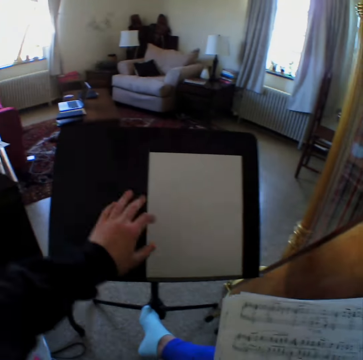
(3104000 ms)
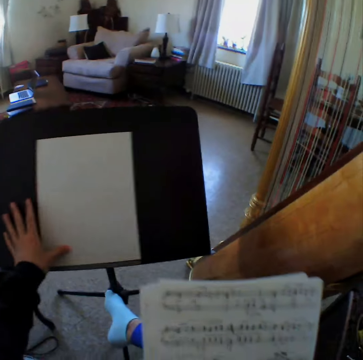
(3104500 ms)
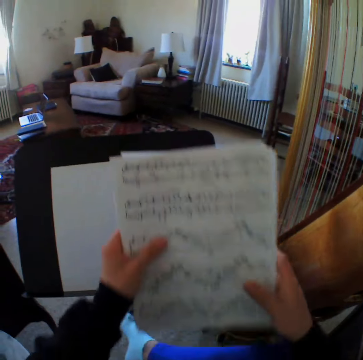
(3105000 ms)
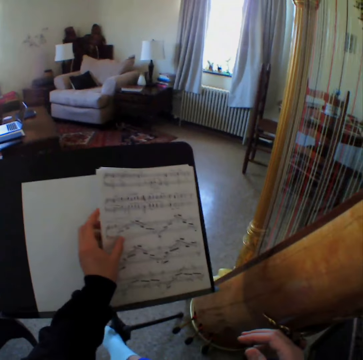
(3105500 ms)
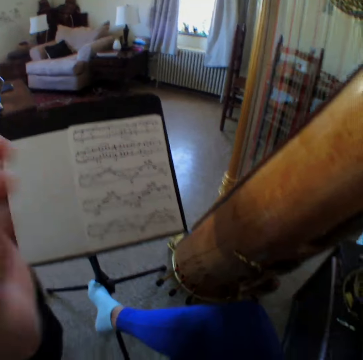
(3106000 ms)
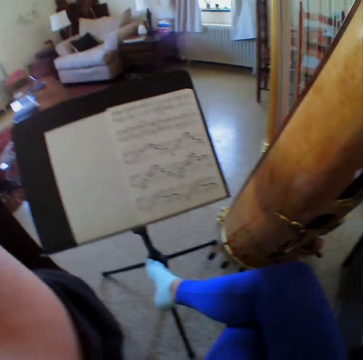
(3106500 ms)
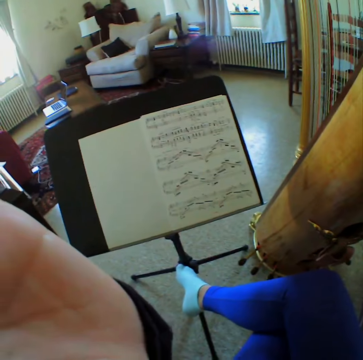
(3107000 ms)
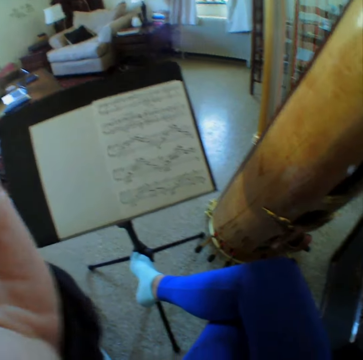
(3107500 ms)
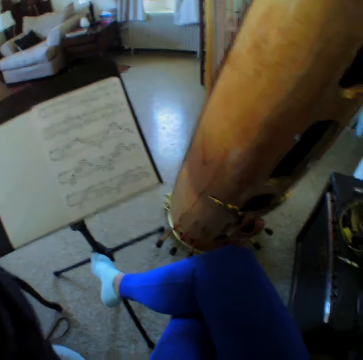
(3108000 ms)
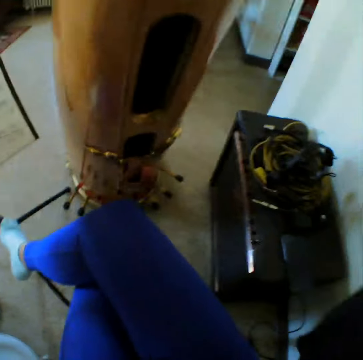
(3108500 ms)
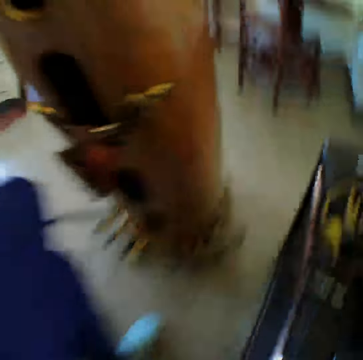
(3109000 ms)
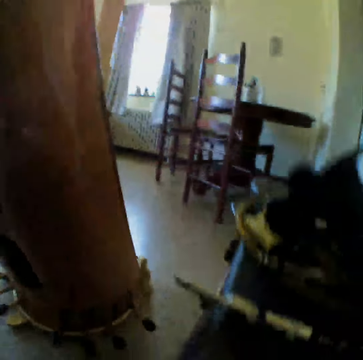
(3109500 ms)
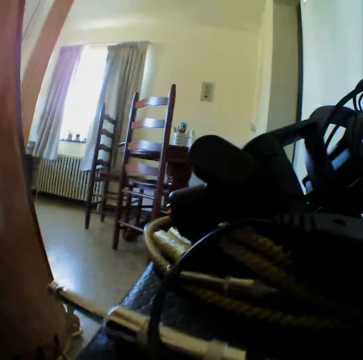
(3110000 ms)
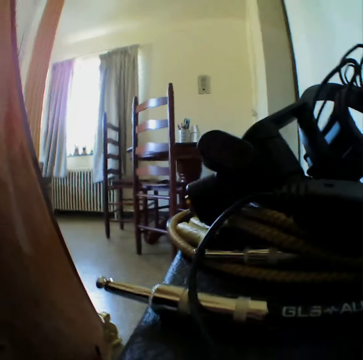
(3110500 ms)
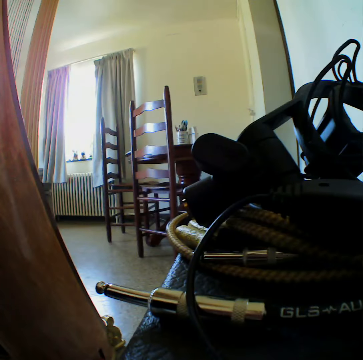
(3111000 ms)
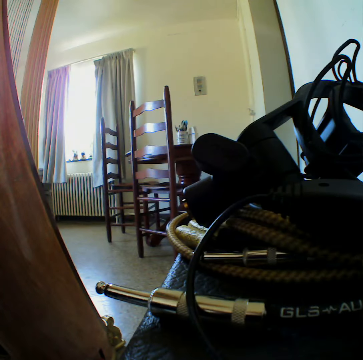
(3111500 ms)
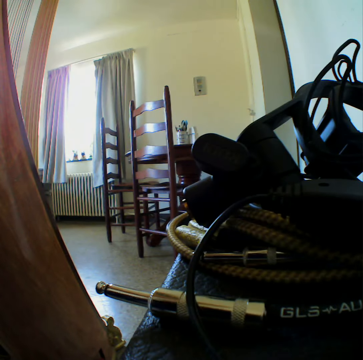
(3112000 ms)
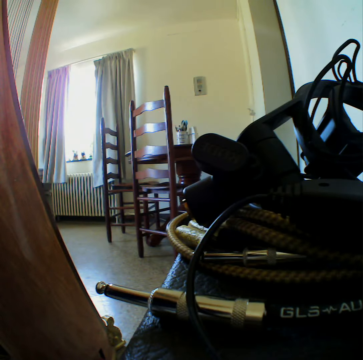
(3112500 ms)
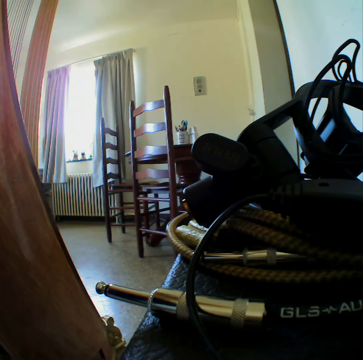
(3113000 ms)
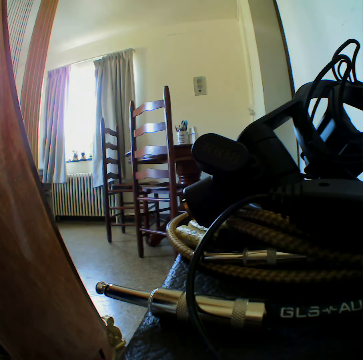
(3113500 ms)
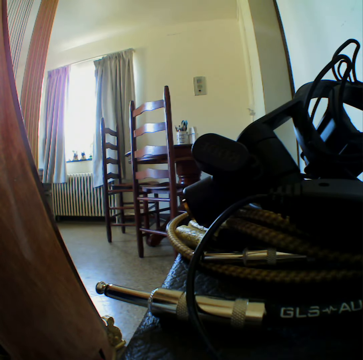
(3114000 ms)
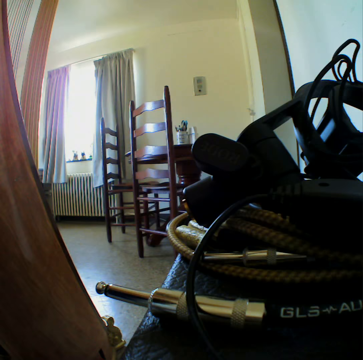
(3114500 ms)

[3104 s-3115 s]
The camera wearer adjusts the position of the music note on the music stand with her left hand. She passes the music notes from her right hand to her left hand and places the music notes on the music stand with her left hand. She drops the camera on a table with both hands. She removes the camera on the head. She puts the camera on the table.

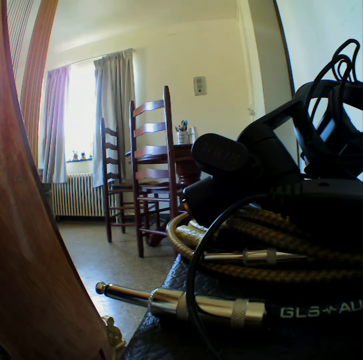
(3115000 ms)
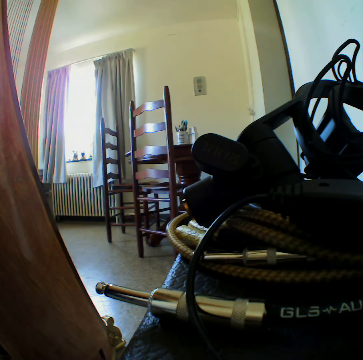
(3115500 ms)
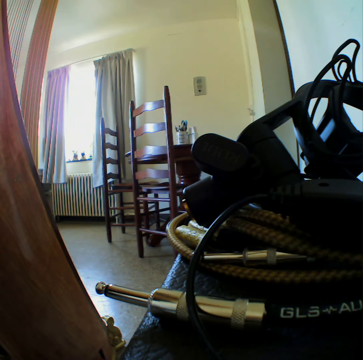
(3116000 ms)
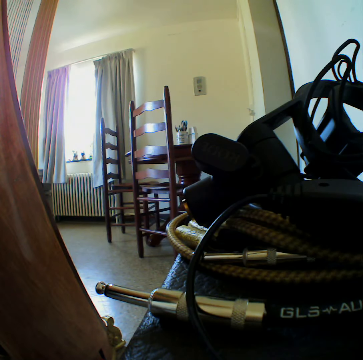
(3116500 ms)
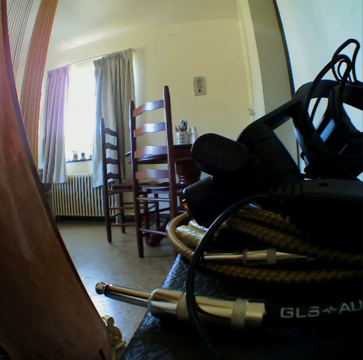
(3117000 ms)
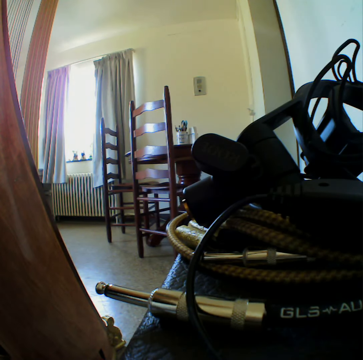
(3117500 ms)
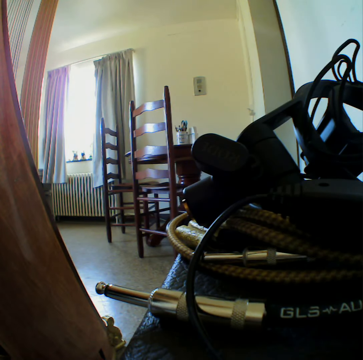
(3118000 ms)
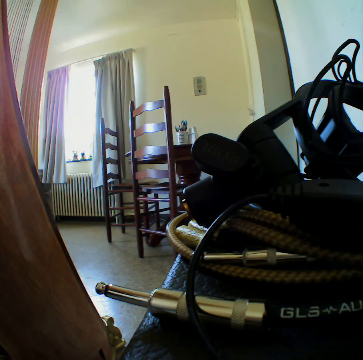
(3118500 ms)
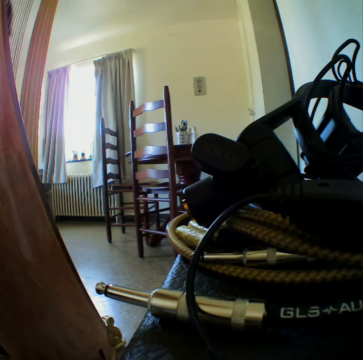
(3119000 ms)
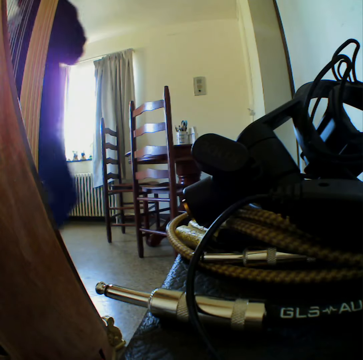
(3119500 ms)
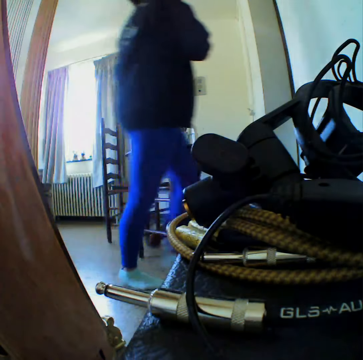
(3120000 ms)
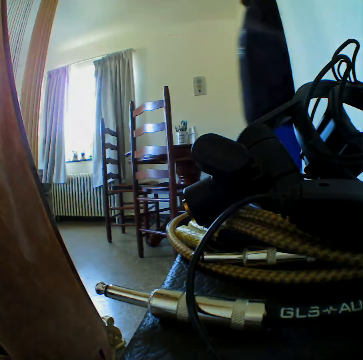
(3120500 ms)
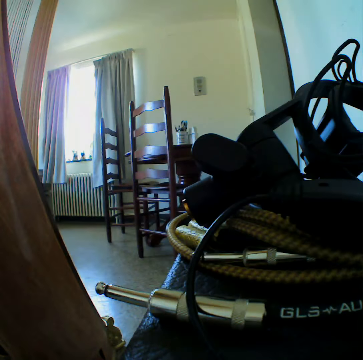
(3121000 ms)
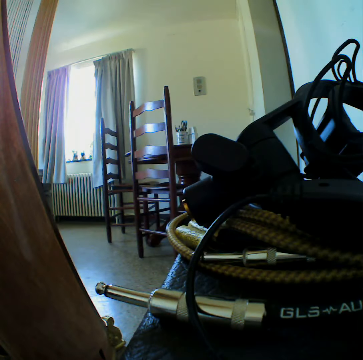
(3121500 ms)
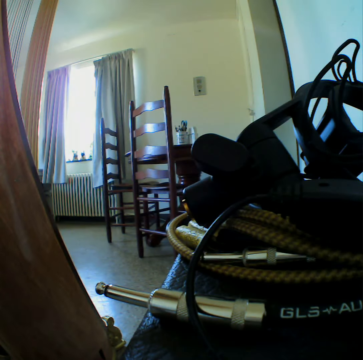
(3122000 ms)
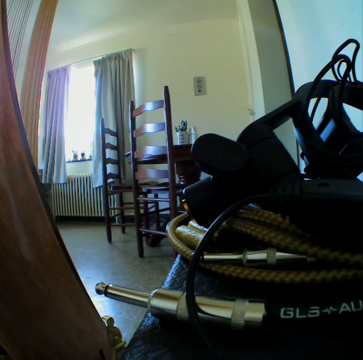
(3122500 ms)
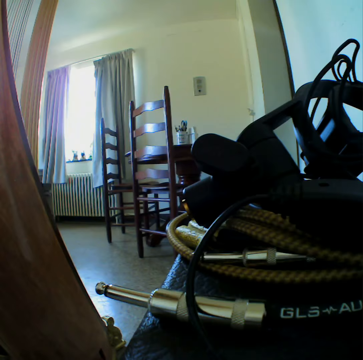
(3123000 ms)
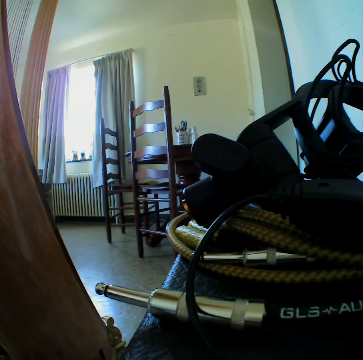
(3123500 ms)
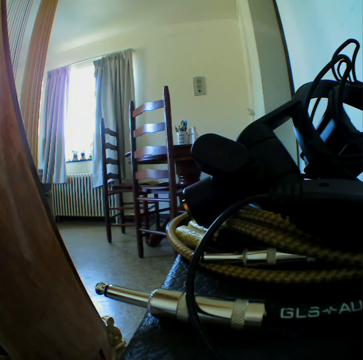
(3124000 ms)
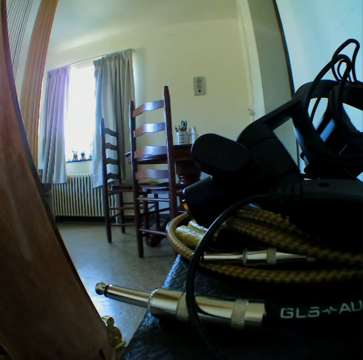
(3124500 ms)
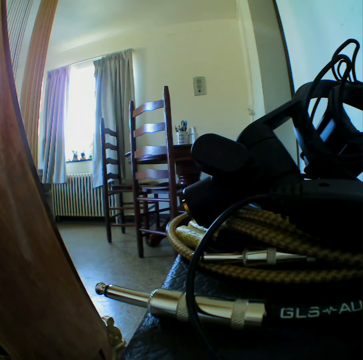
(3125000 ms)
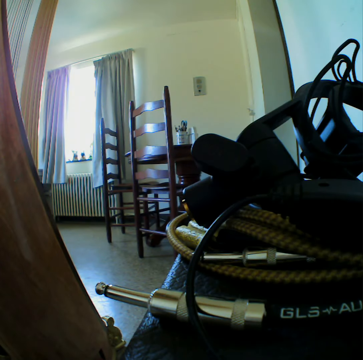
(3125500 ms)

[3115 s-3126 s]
The camera wearer walks in a room. They walk past the camera placed on the table.

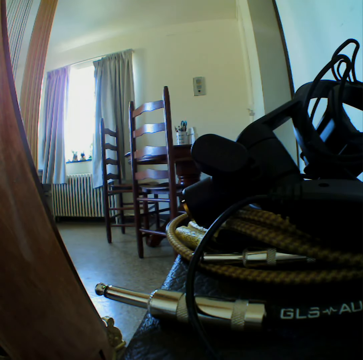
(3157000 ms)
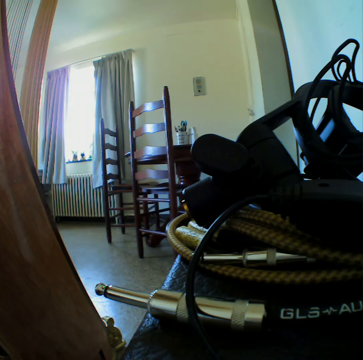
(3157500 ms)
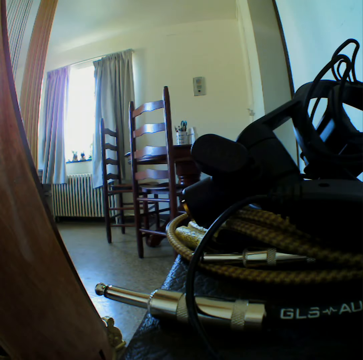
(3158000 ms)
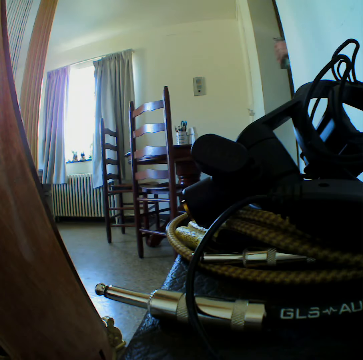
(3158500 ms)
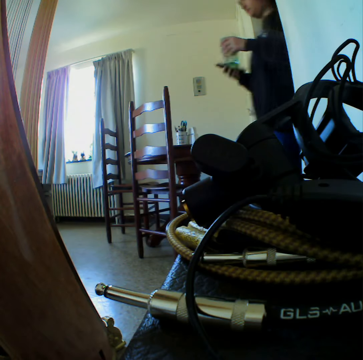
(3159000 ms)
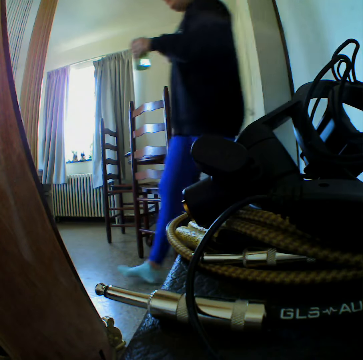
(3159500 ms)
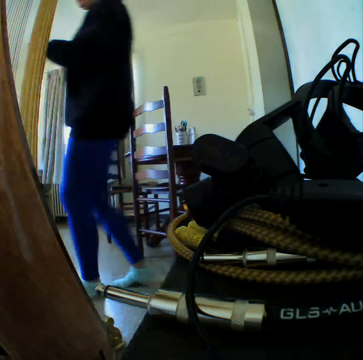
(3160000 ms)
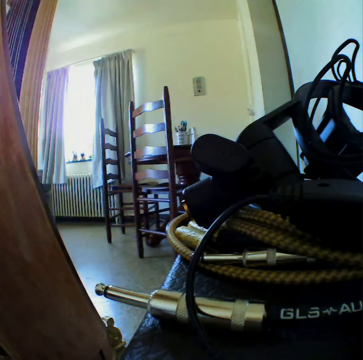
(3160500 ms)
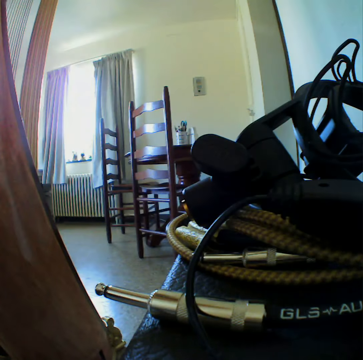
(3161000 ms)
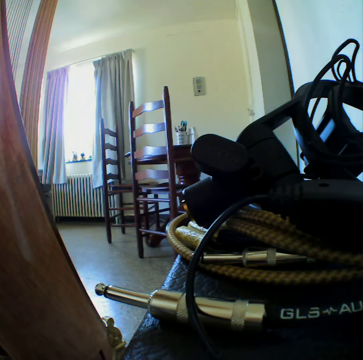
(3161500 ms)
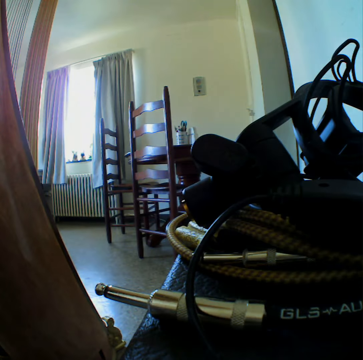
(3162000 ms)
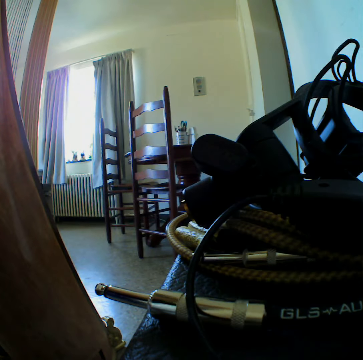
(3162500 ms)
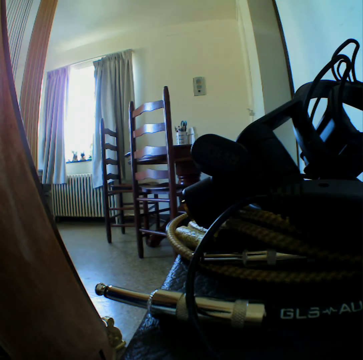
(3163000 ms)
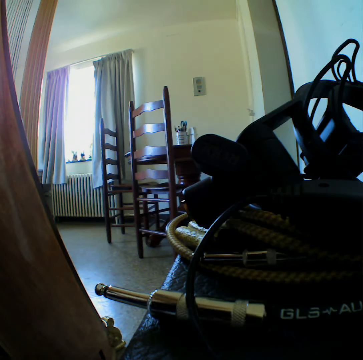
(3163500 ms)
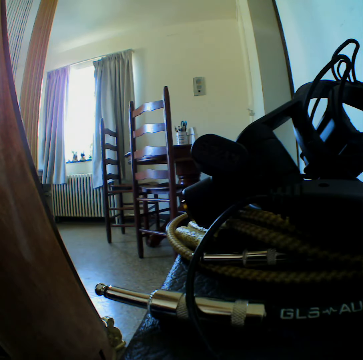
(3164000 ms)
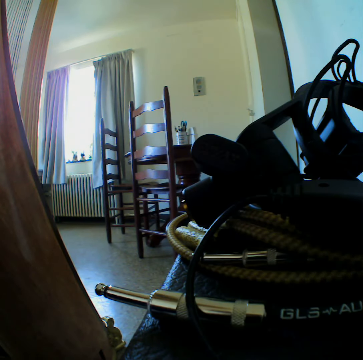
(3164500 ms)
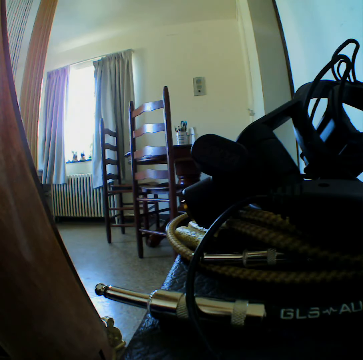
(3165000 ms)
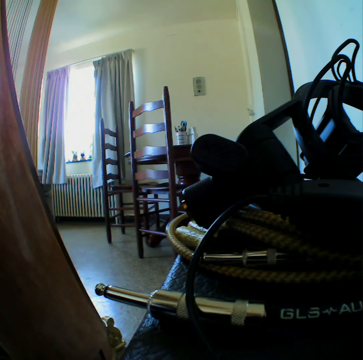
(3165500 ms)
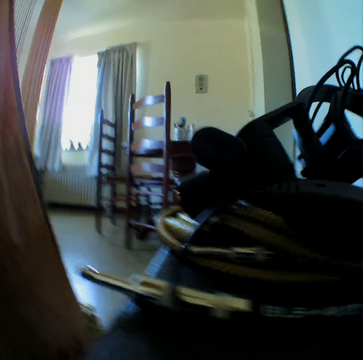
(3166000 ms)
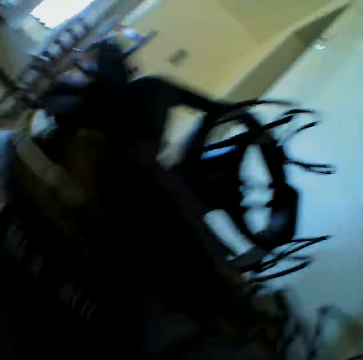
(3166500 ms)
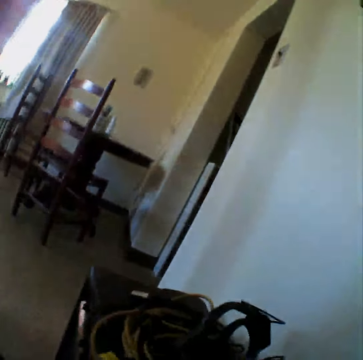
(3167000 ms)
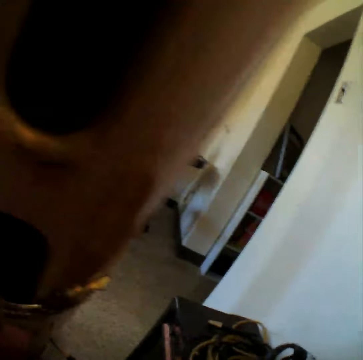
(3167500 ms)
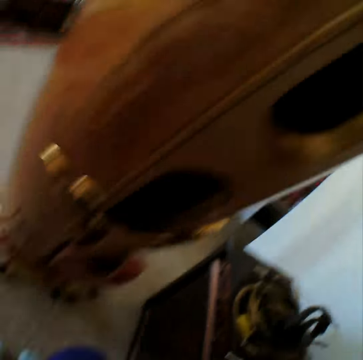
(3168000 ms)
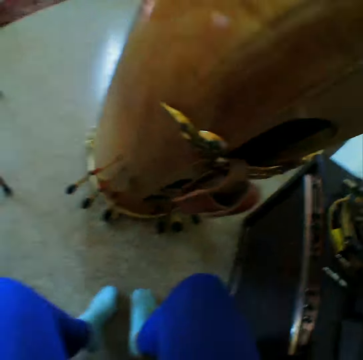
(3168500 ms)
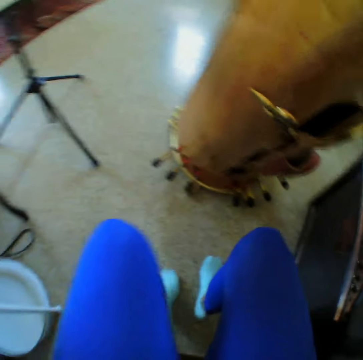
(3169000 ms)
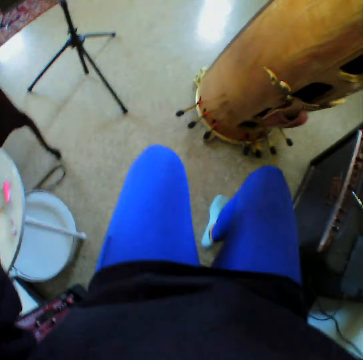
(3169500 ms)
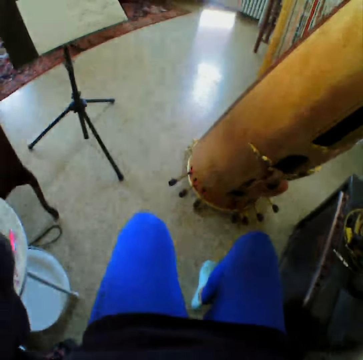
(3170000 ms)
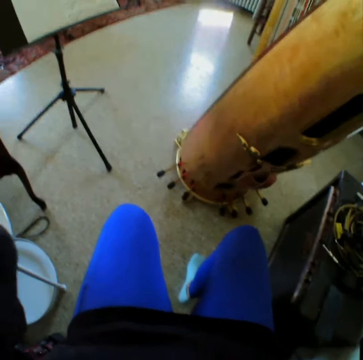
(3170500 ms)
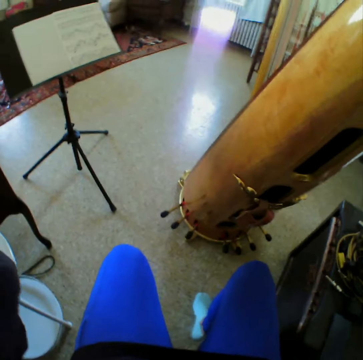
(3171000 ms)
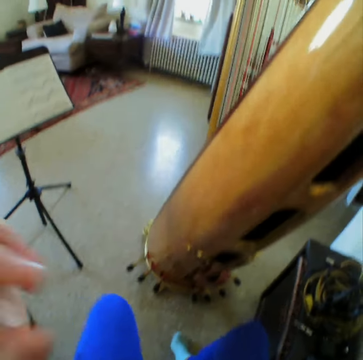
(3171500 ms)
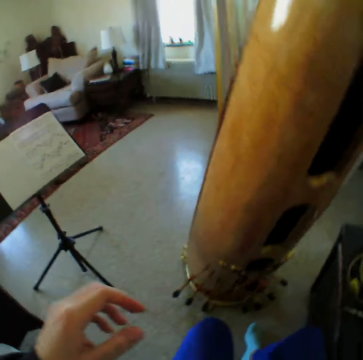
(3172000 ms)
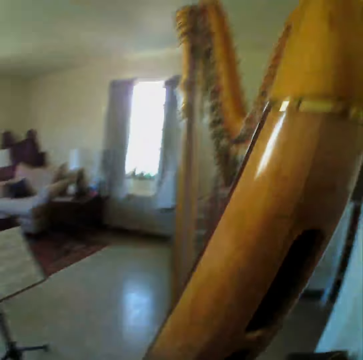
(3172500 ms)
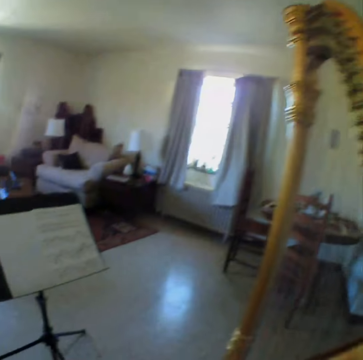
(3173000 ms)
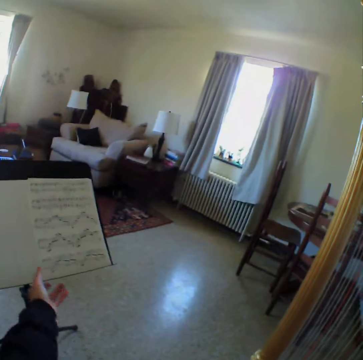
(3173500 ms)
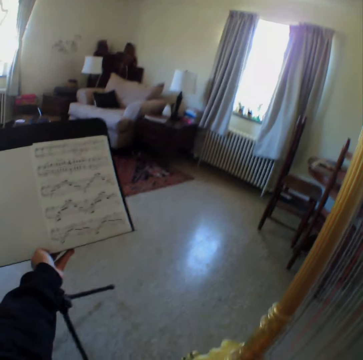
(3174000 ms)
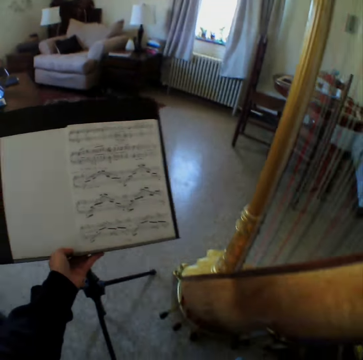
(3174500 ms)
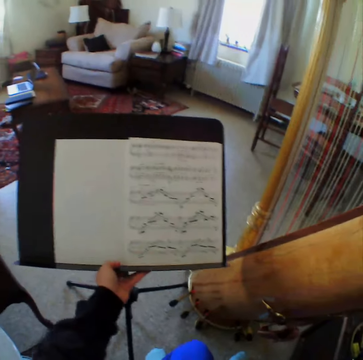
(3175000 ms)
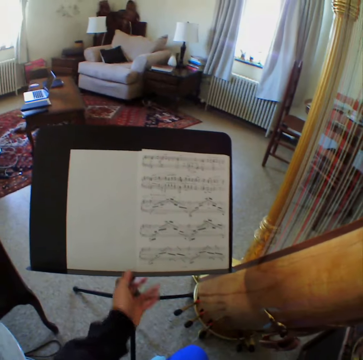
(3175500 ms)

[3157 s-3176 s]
The camera wearer walks past the camera placed on the table with a bottle in her left hand. She walks in a room. She picks up the camera from the table with both hands. She wears the camera on the head. She pulls the music stand on the floor closer with her left hand.
